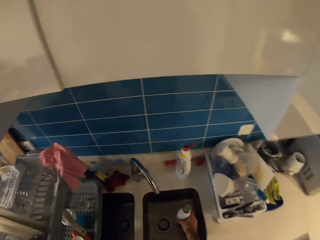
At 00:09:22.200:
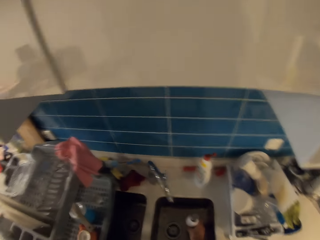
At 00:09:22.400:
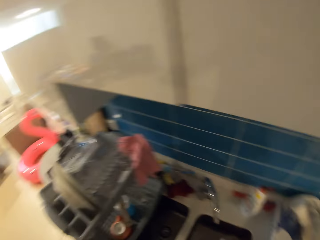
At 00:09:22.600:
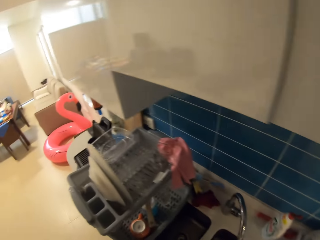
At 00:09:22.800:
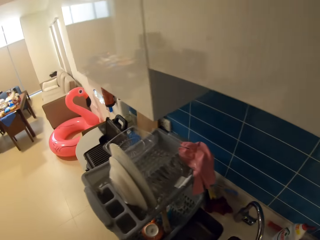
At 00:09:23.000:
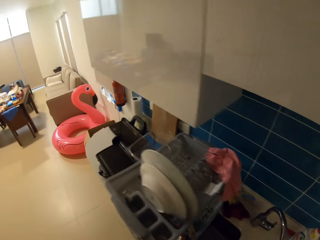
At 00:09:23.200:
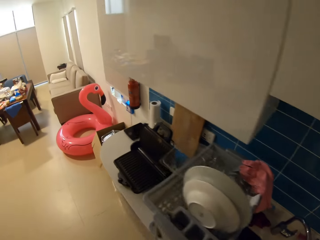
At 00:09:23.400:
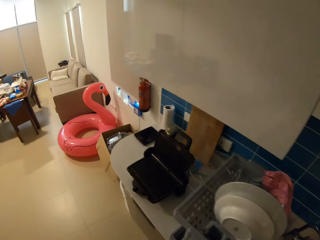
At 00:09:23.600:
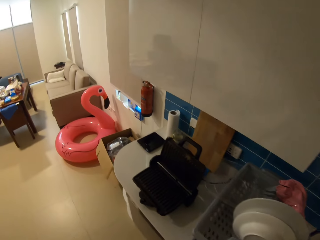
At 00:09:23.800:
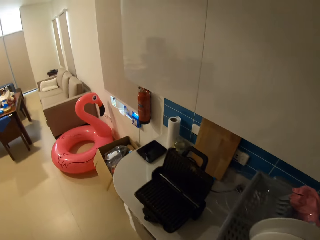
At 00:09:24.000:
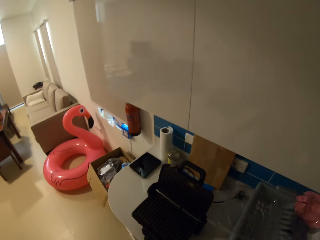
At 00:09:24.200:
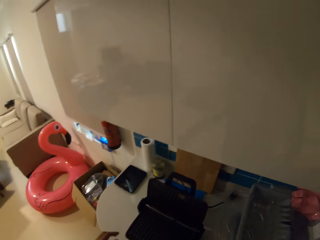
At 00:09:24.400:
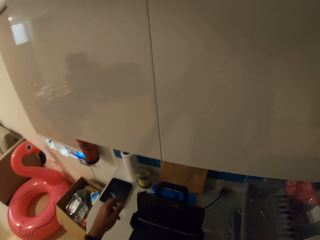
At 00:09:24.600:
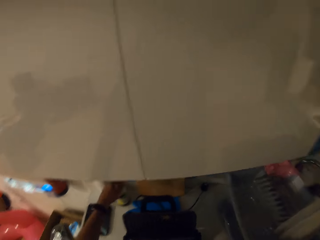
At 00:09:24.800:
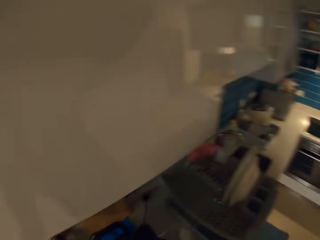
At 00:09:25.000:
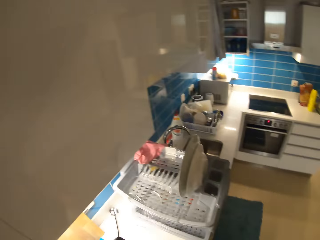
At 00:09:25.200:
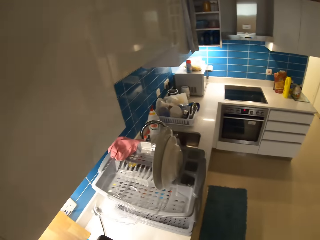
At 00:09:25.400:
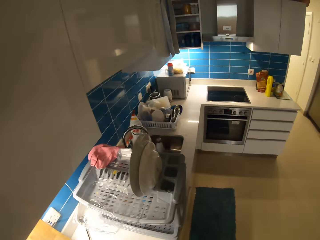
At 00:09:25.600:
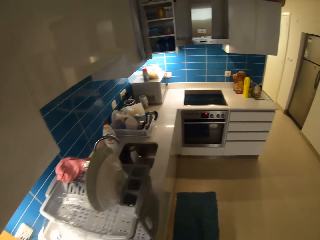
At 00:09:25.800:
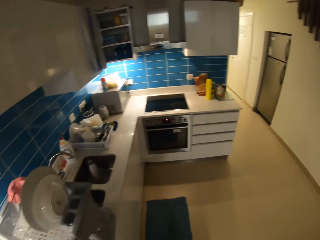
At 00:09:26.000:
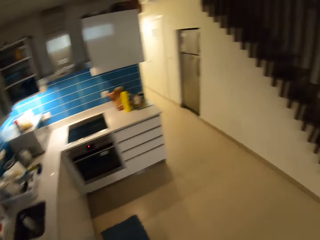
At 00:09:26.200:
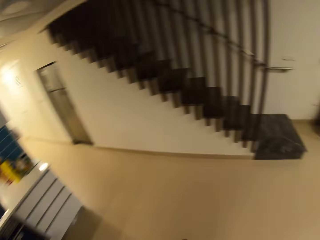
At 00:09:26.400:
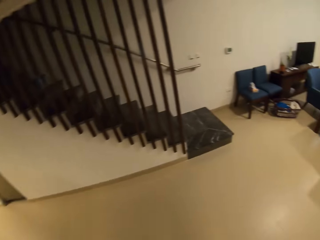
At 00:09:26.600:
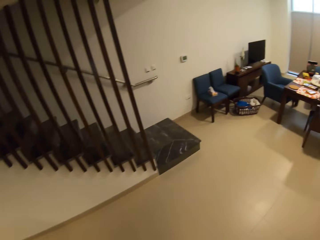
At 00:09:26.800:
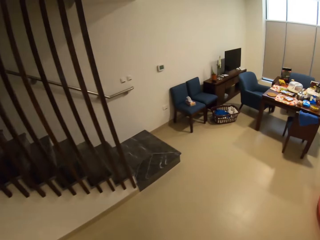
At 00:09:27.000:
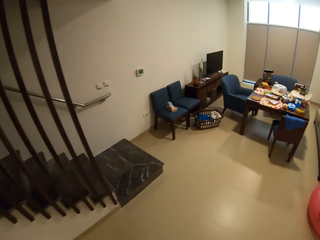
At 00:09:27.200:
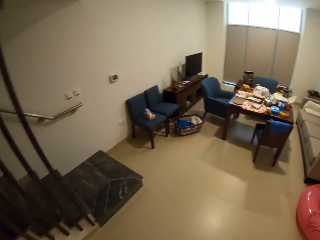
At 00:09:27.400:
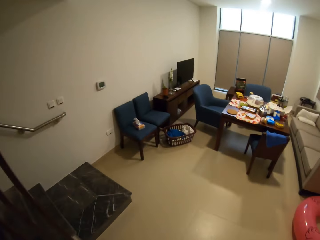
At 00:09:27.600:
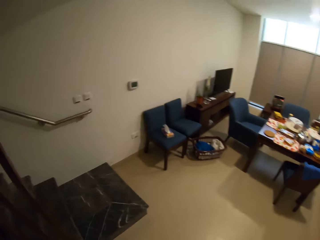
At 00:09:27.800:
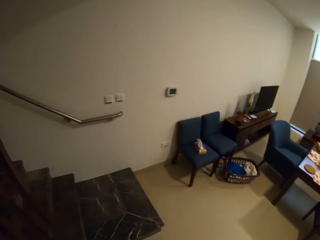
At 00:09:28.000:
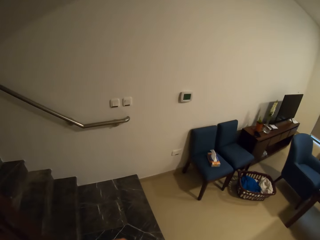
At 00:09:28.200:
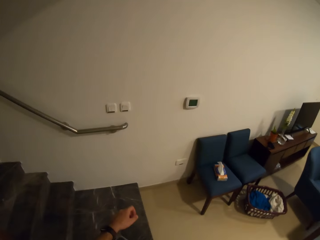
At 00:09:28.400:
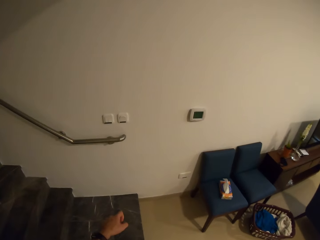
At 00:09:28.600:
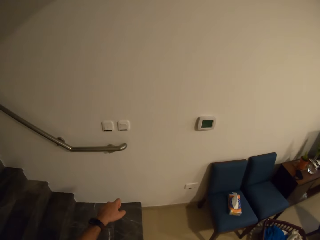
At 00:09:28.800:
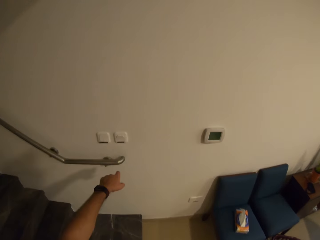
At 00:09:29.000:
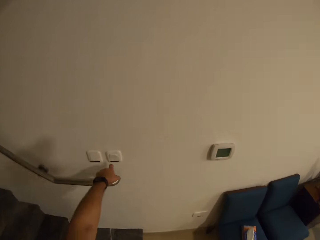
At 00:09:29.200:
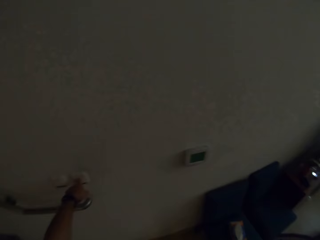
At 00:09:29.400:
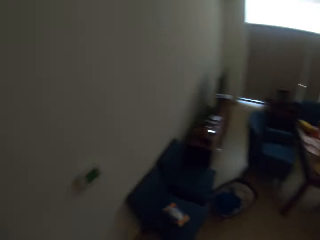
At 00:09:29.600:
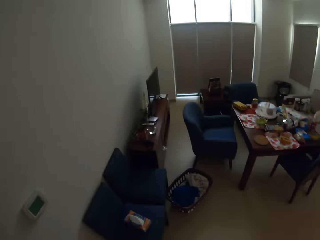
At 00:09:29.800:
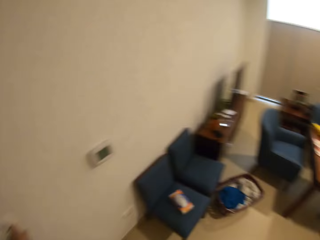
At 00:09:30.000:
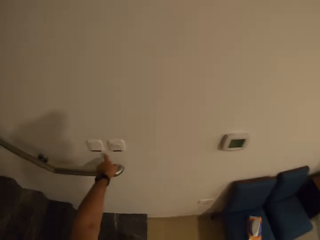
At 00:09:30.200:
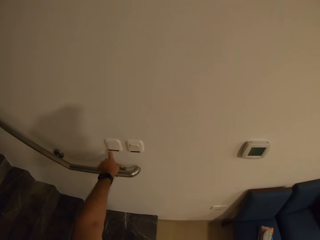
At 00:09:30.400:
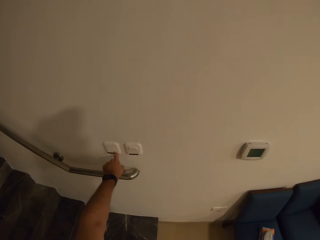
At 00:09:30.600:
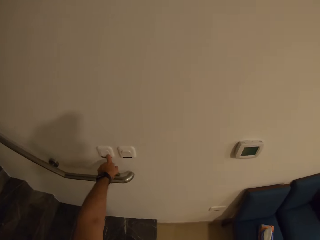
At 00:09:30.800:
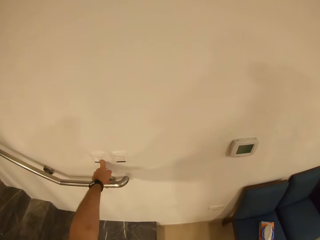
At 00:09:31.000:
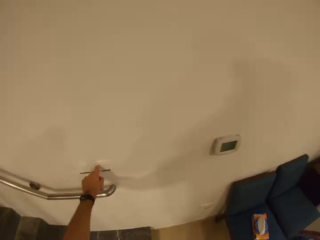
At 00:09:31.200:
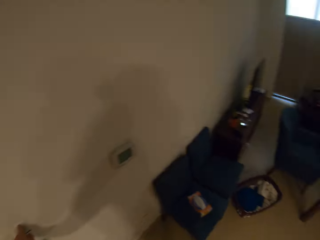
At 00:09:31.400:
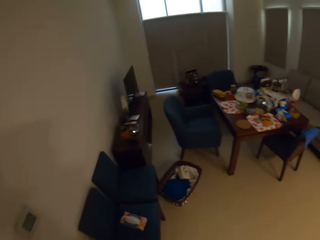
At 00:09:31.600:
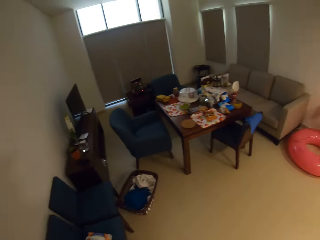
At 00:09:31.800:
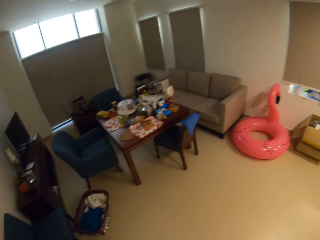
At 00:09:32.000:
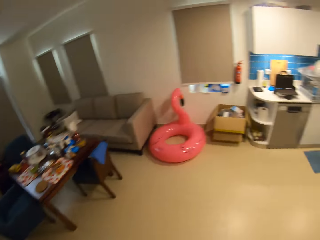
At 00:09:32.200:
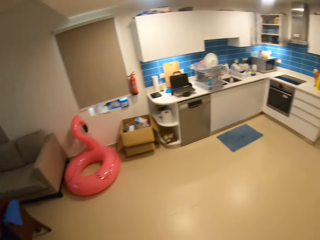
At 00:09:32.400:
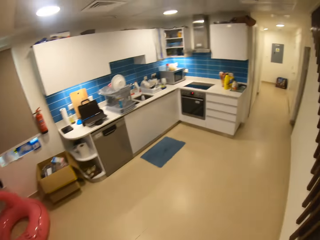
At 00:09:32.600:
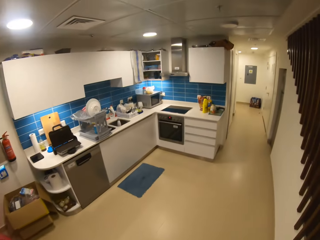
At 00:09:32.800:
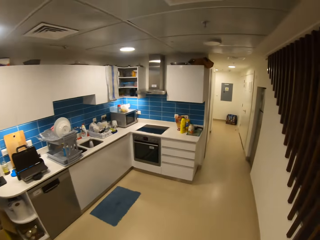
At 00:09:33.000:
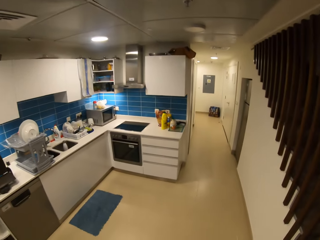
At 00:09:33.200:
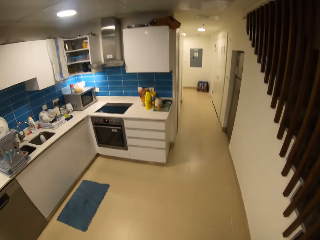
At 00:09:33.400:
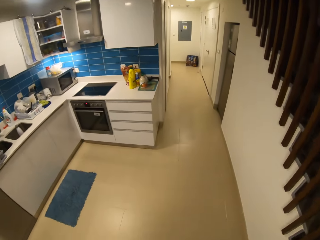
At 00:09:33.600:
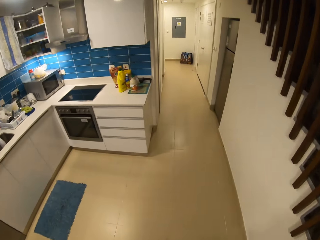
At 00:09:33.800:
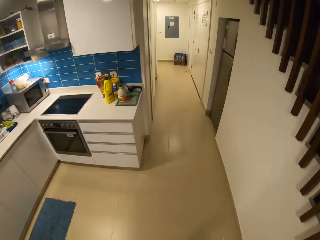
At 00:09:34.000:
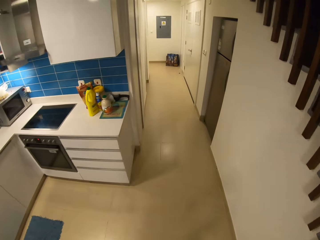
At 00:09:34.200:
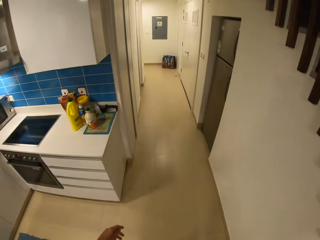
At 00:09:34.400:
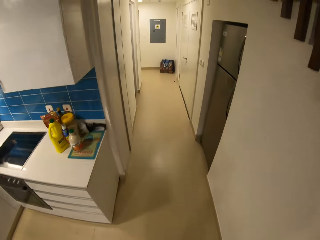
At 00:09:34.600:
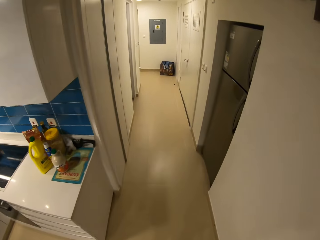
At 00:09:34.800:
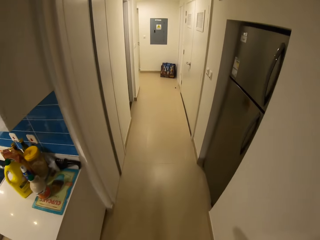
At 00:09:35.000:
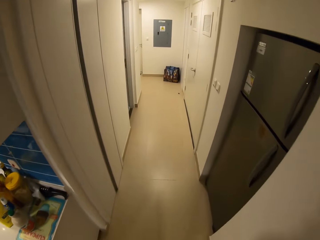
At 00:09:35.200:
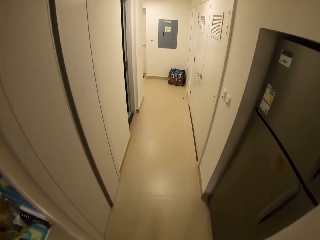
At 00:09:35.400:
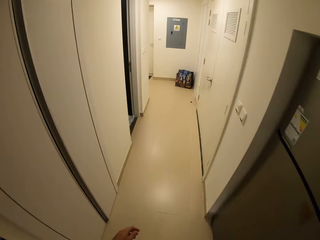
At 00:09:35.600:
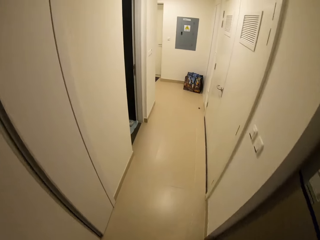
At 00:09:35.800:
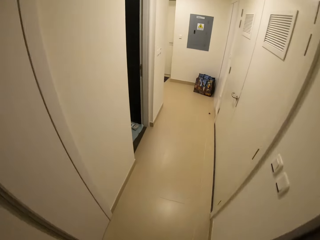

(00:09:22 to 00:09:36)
The camera wearer puts the bottle inside the sink. He looks around the house, walks around the house, moves beside the countertop, and moves his hand on the countertop. He turns on the lights, walks around the house, looks around the house, walks around the house, and walks away from the countertop. He switches off the light and turns on the lights. He looks around the house and walks around the house.

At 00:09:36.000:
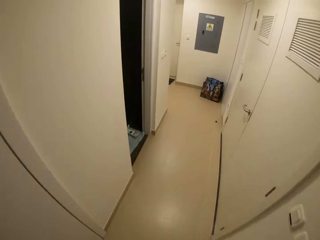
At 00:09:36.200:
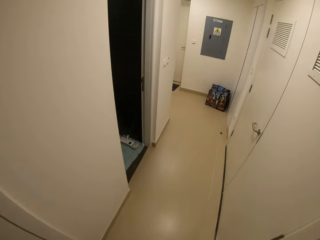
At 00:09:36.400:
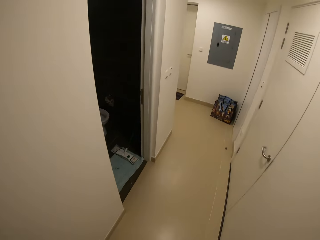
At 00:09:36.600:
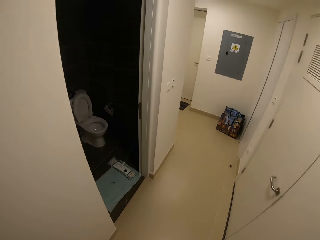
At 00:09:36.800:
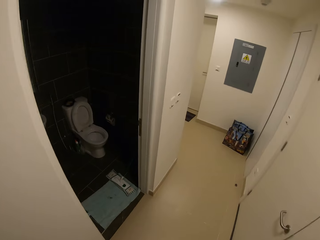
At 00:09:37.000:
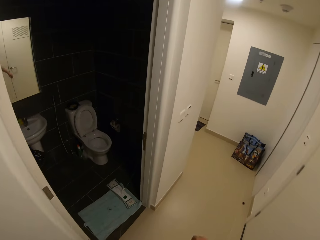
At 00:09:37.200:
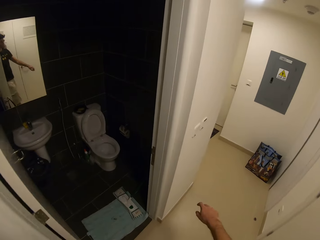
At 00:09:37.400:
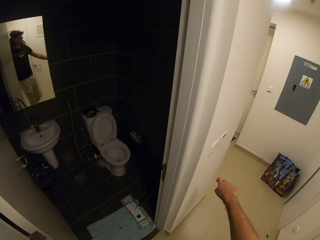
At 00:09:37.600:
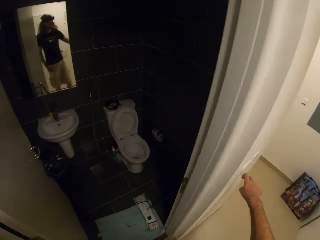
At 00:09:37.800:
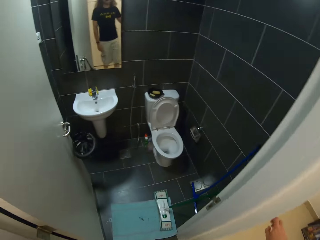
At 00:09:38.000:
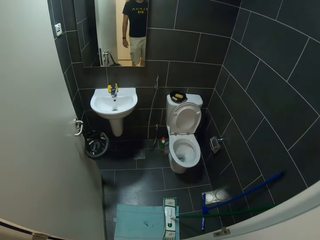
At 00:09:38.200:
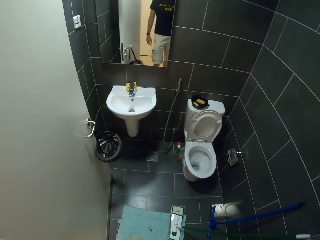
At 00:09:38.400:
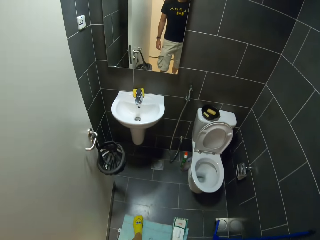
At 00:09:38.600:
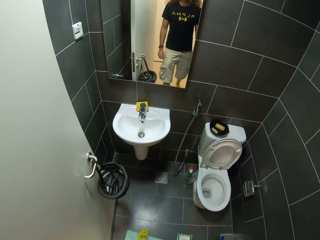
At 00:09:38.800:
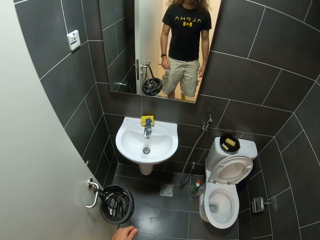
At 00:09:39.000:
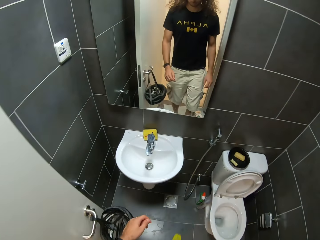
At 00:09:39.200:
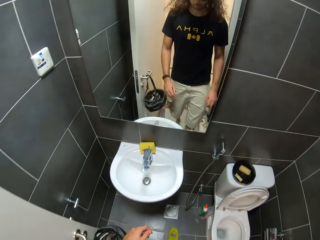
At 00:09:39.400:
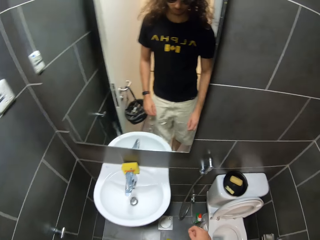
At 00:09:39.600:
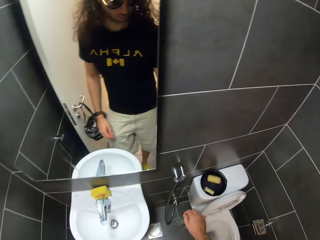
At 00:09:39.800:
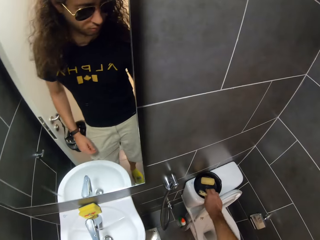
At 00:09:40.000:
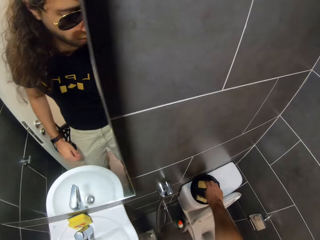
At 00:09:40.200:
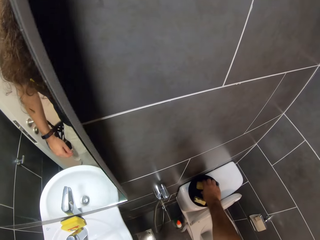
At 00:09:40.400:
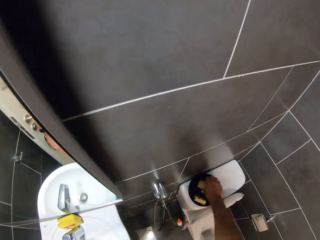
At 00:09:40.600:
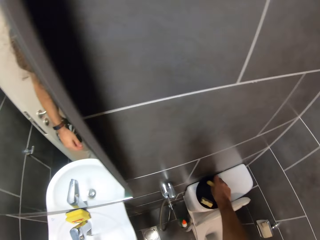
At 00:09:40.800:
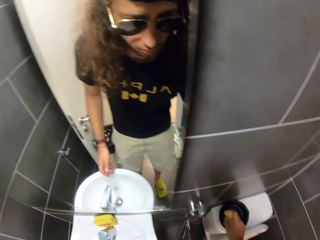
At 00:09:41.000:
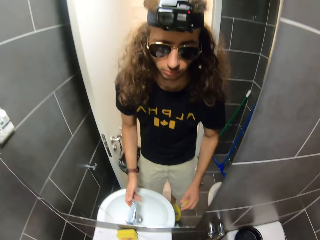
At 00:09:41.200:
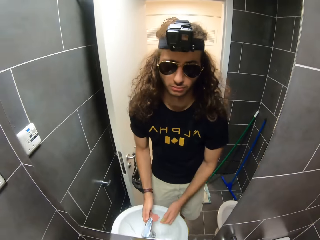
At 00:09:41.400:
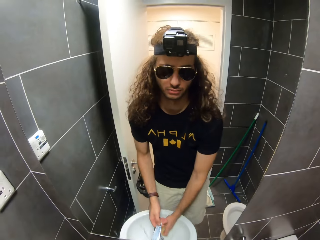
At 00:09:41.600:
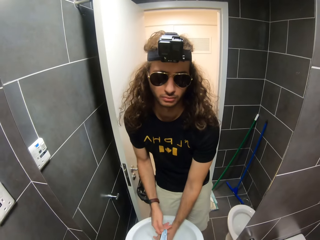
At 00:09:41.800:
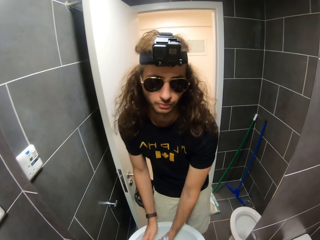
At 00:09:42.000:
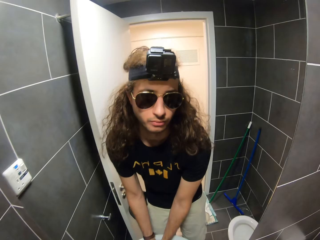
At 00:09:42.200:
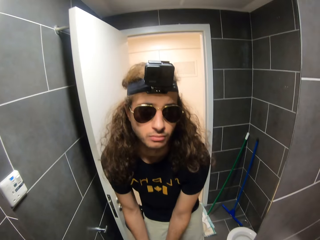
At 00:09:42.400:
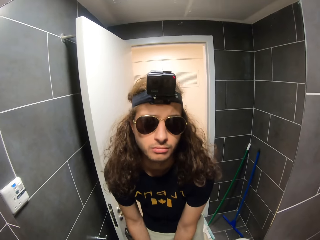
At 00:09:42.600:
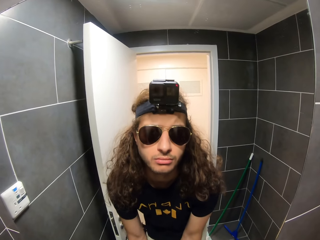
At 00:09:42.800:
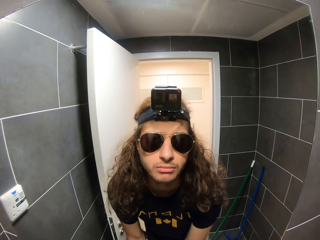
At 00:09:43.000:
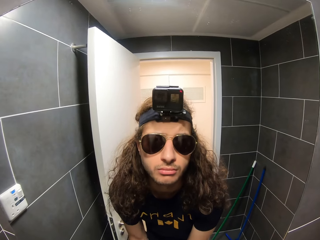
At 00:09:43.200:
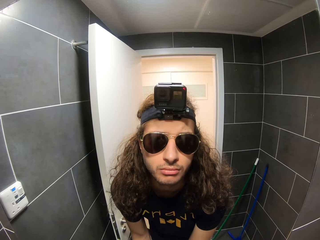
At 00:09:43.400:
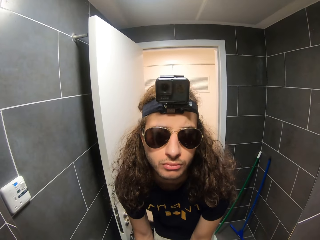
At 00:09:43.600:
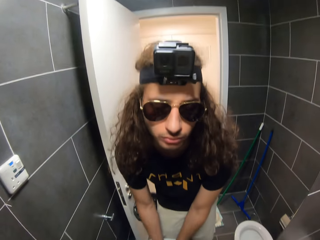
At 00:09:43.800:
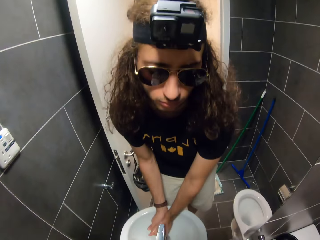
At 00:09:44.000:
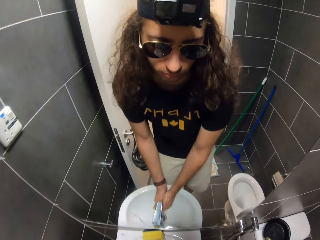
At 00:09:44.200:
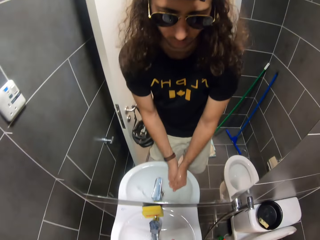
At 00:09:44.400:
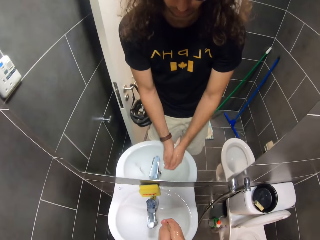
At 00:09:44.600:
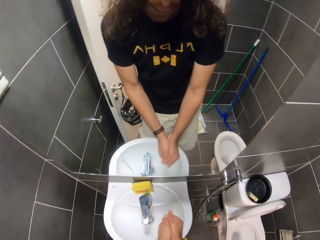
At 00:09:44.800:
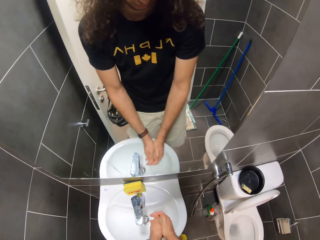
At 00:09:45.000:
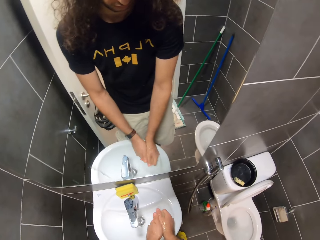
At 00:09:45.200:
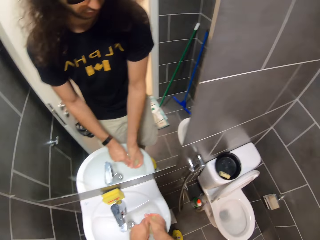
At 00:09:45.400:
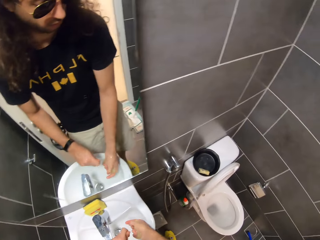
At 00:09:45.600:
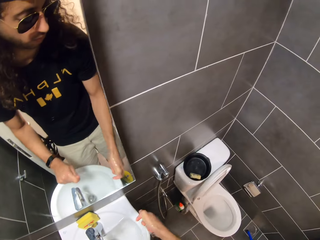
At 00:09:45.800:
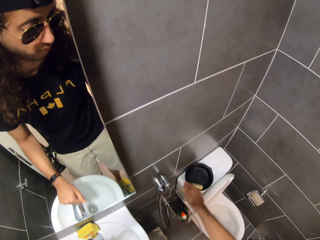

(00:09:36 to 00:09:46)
The camera wearer switches on the light. He enters the bathroom. He picks up the bar soap from the container. He opens the sink tap. He looks at the mirror. He washes his hands in the sink.
